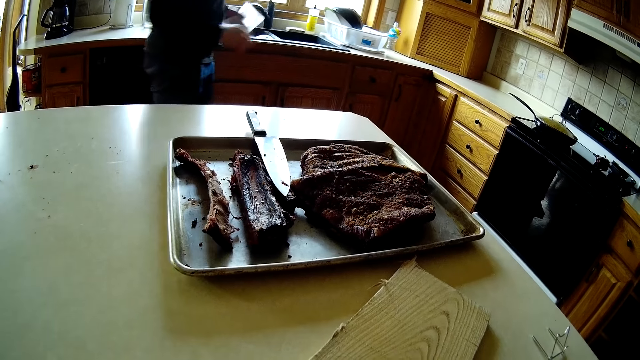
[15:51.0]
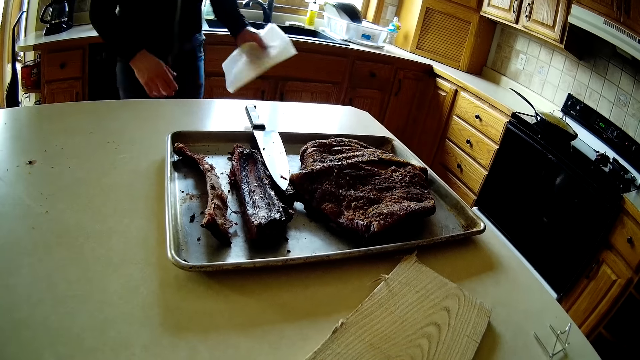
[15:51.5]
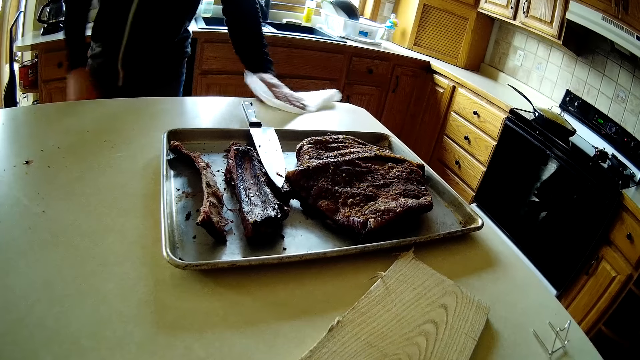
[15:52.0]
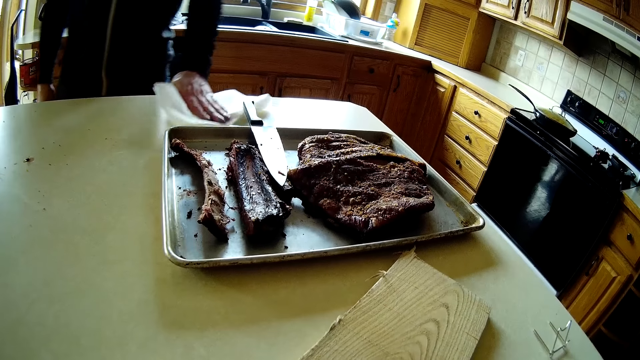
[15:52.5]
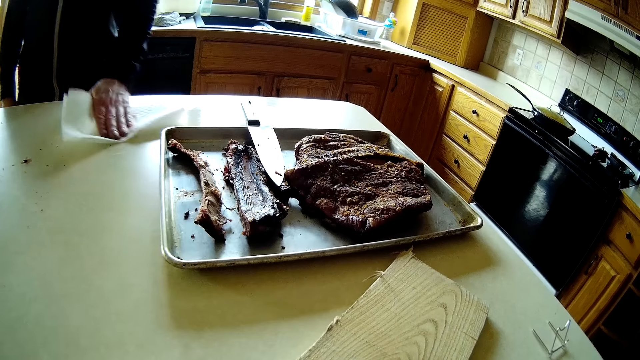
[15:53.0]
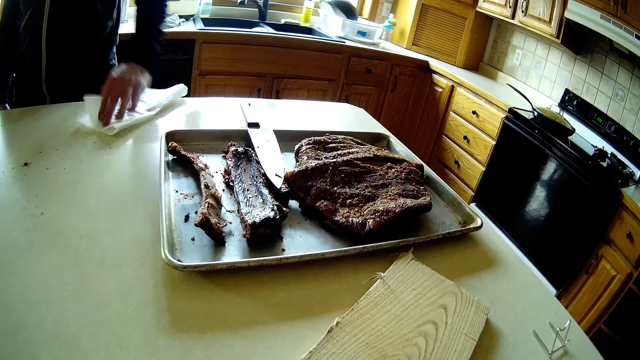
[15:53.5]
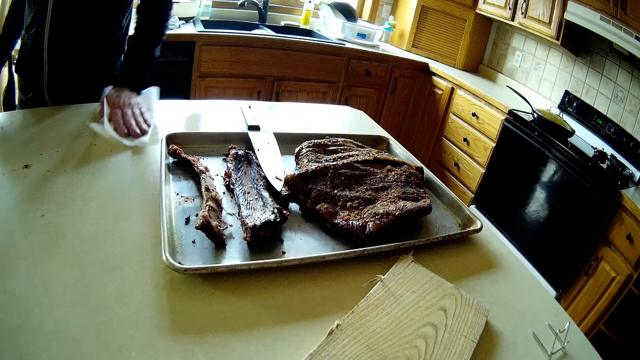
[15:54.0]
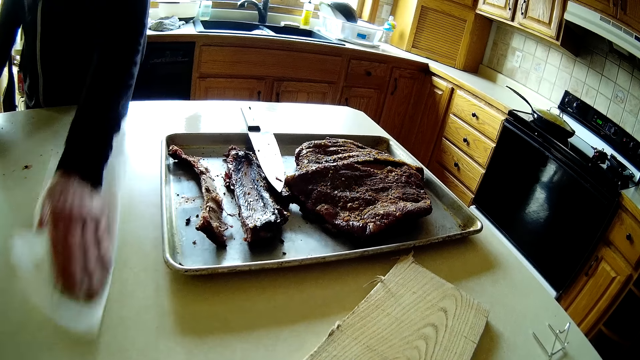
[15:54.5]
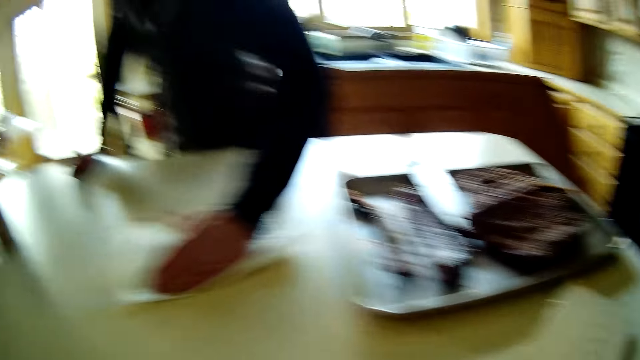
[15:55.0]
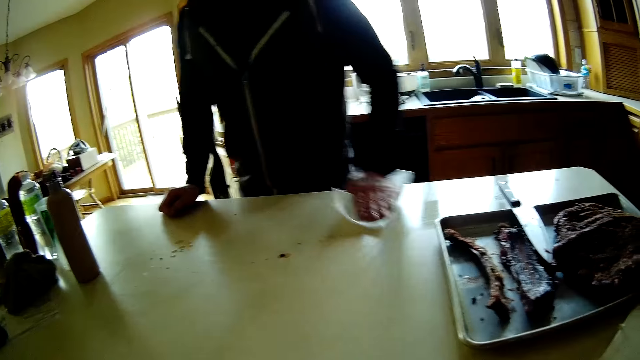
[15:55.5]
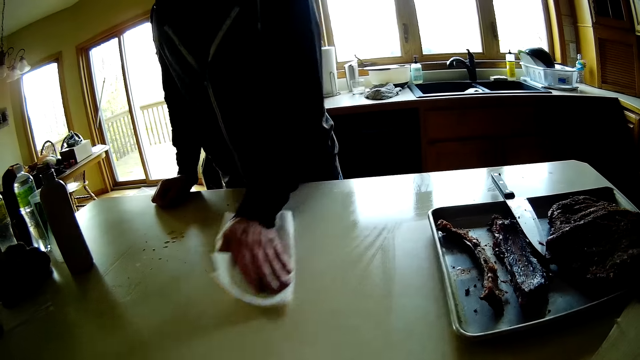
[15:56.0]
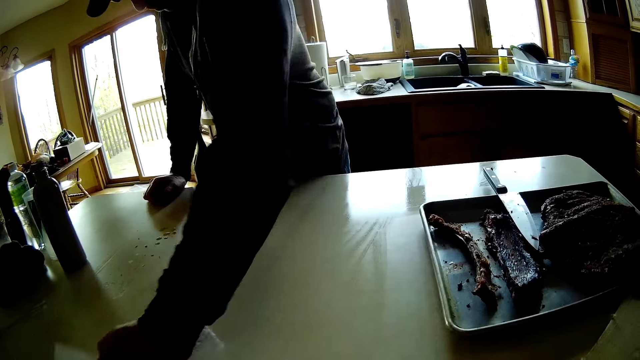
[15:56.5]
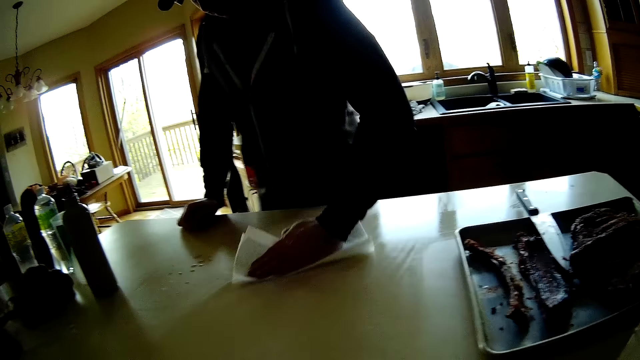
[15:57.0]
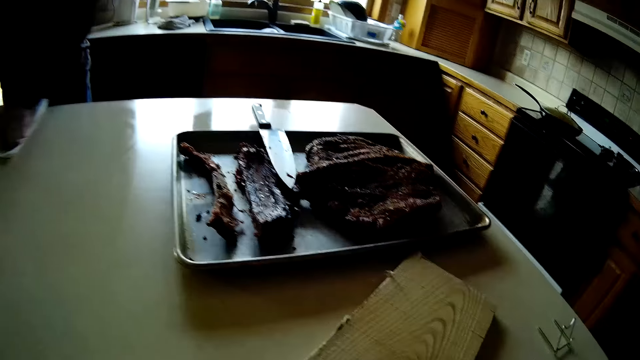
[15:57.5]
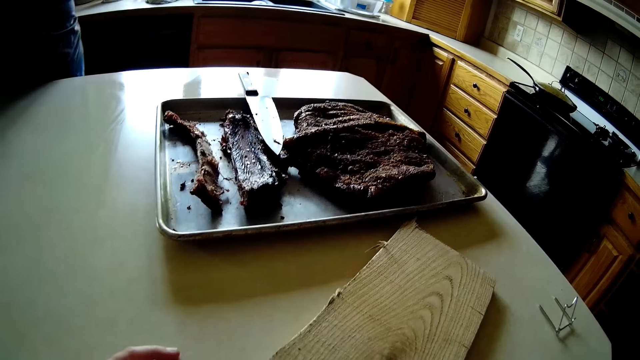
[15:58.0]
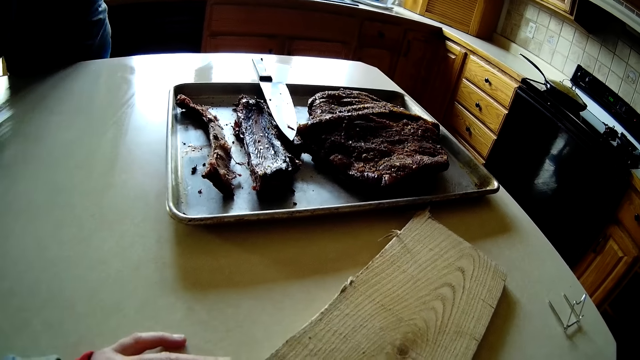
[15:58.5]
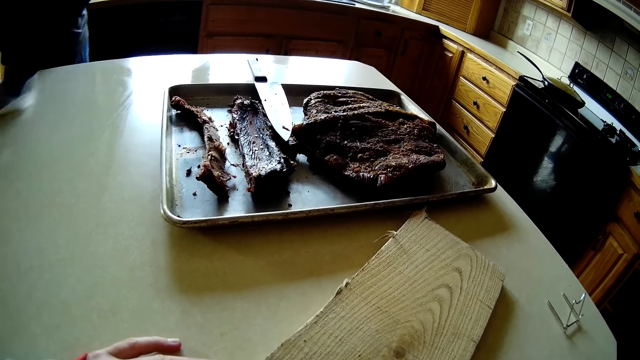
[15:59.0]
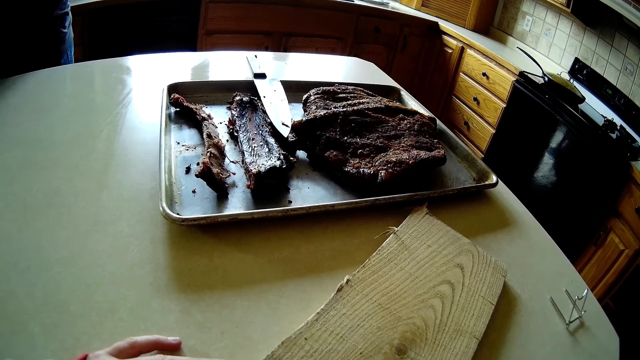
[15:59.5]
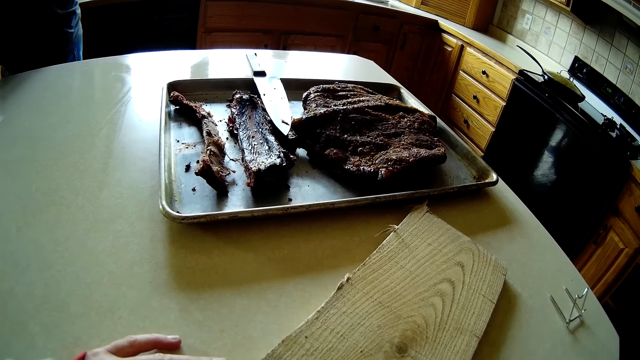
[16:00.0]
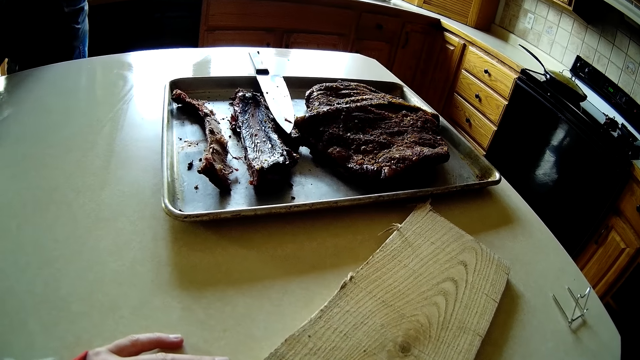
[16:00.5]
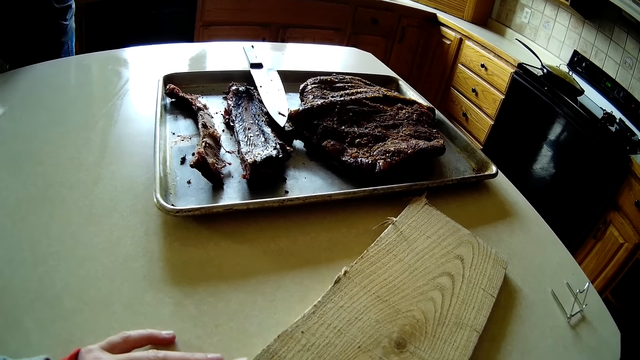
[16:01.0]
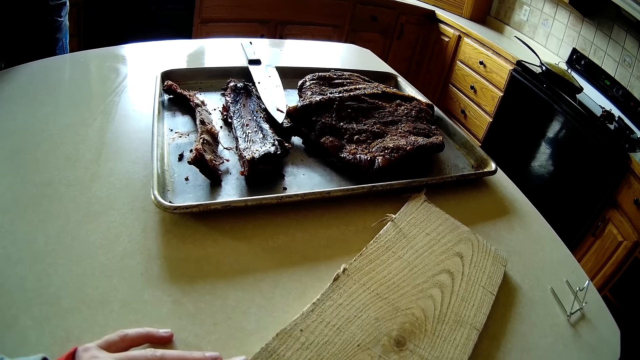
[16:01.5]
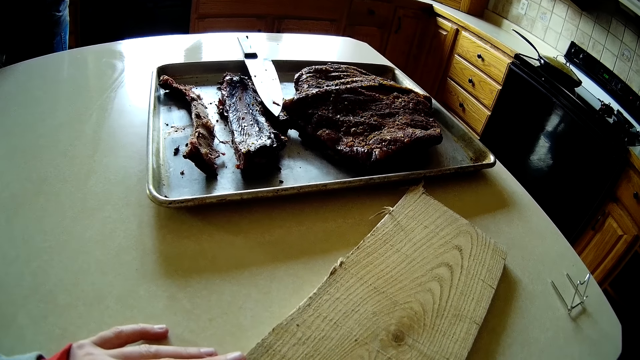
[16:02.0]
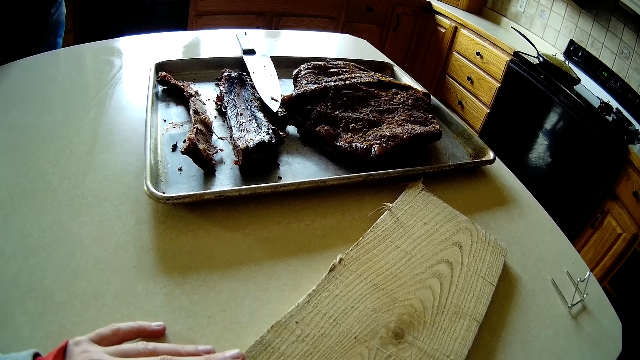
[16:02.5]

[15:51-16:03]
The man moves towards the table with the tissue paper in his left hand. He wipes the top of the table with the tissue paper in his left hand. The camera wearer talks to the man.

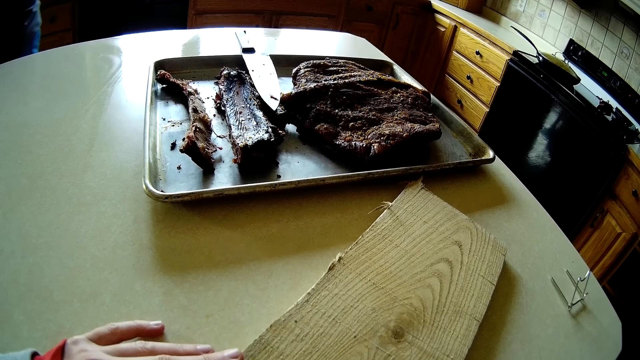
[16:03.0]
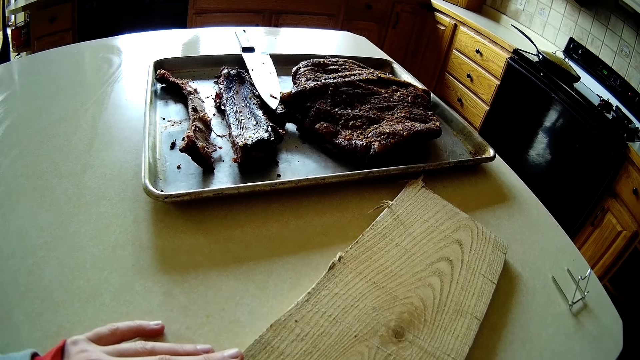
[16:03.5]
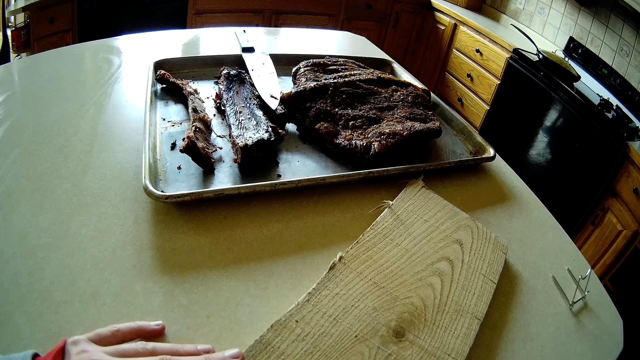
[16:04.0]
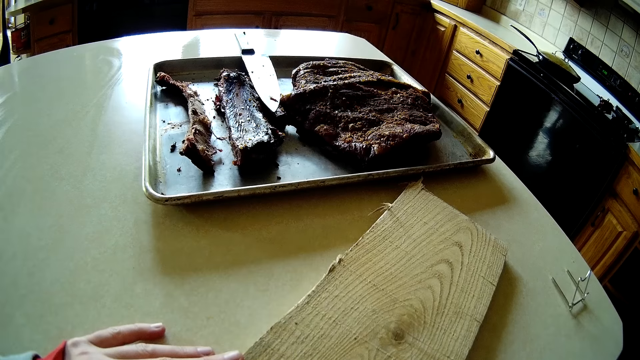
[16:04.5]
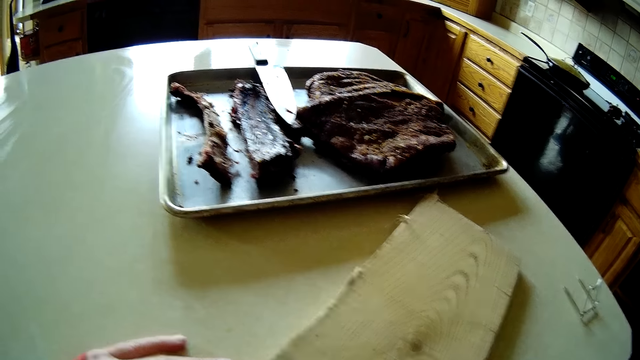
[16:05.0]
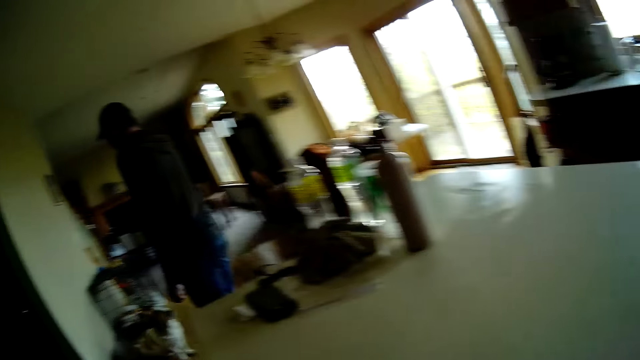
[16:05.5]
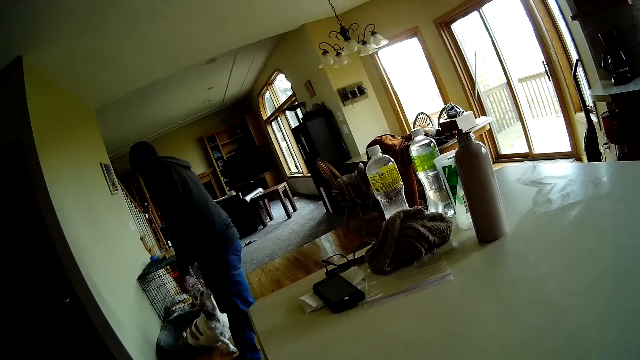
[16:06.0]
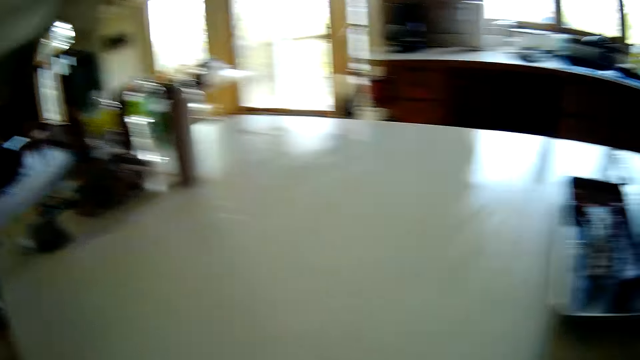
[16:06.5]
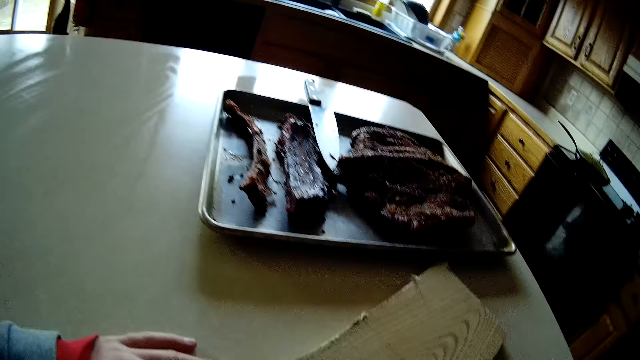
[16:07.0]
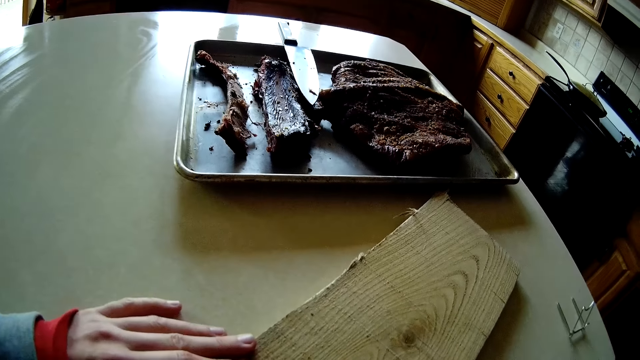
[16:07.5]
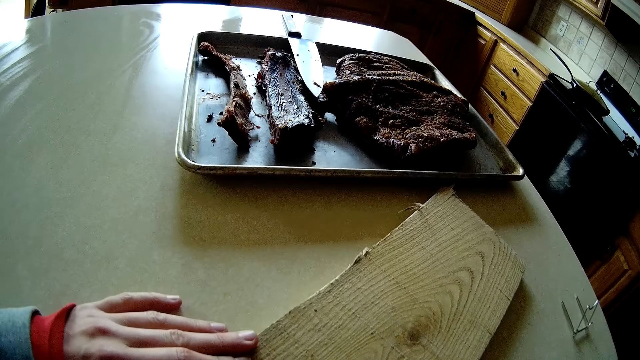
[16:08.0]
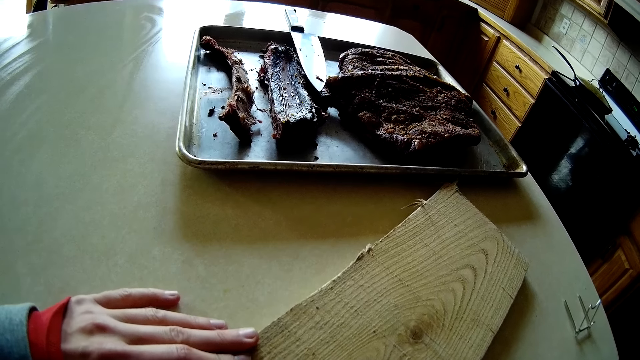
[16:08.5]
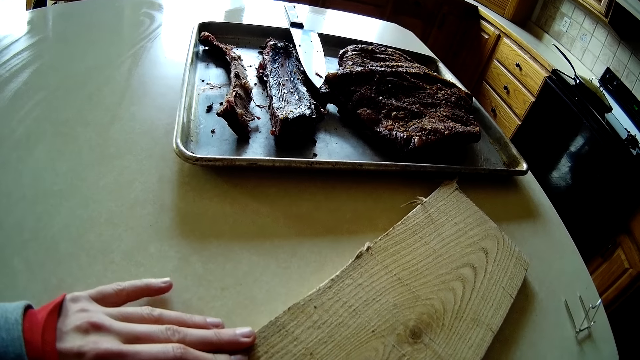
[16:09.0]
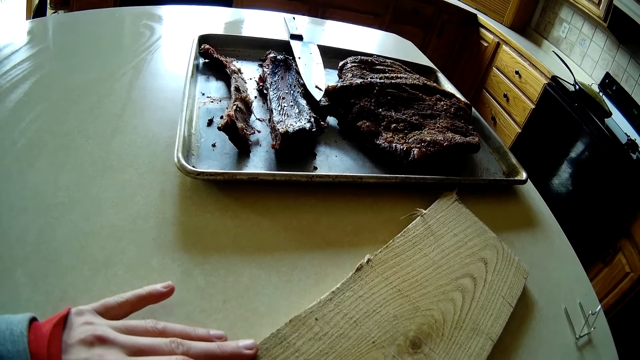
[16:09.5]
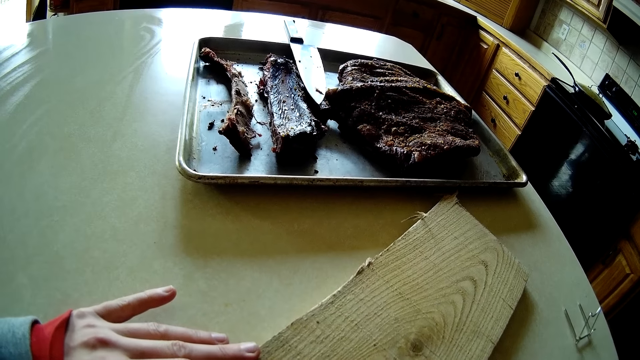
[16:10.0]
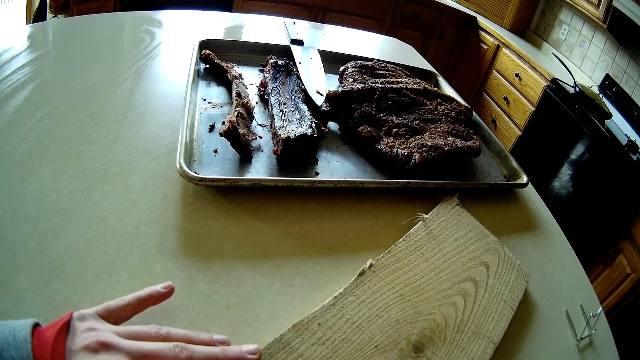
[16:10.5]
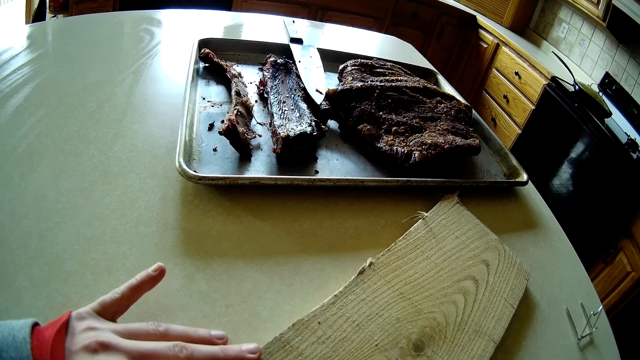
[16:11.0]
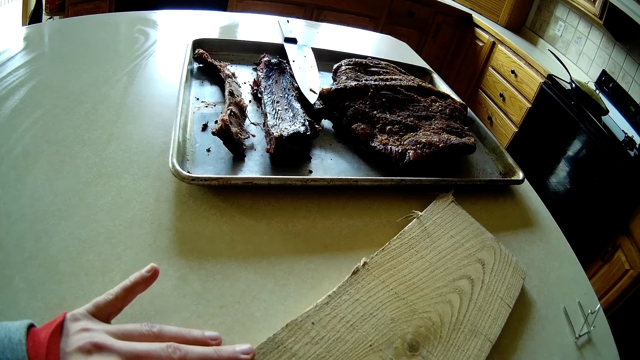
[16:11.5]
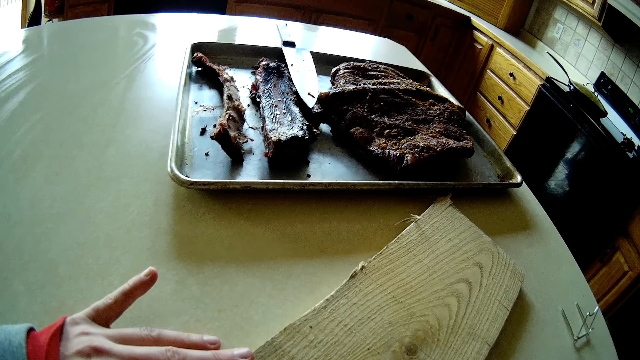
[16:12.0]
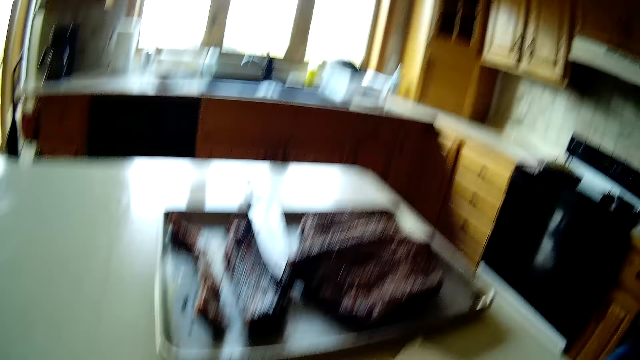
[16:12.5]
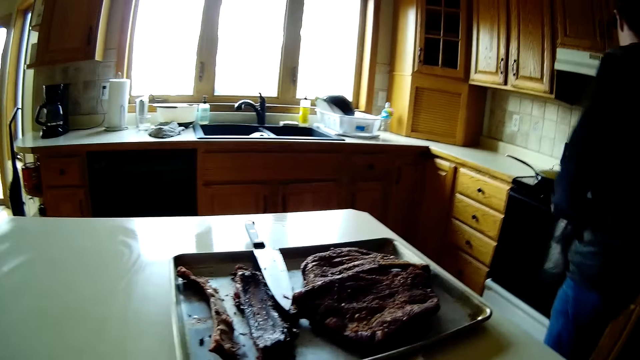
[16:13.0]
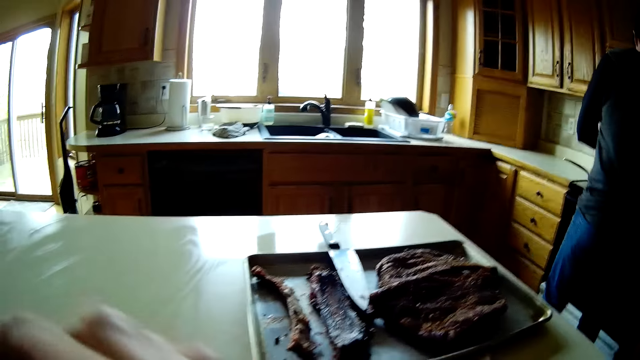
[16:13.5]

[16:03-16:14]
The man touches a dog. The camera wearer talks to the man. They stare at the table.
